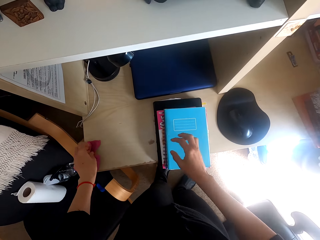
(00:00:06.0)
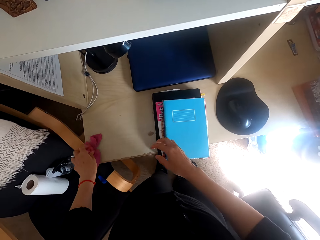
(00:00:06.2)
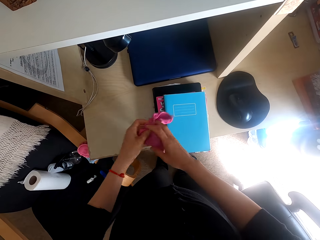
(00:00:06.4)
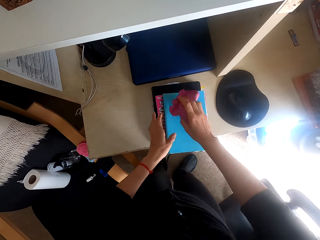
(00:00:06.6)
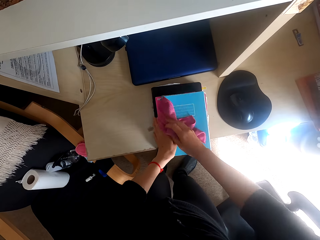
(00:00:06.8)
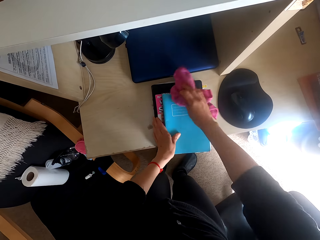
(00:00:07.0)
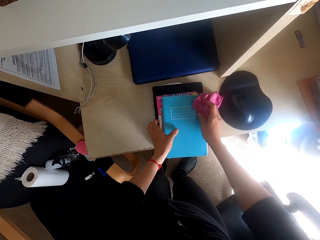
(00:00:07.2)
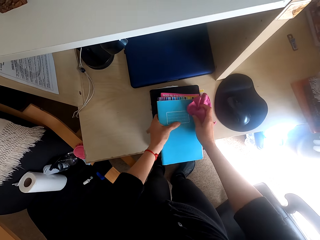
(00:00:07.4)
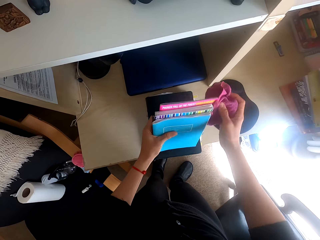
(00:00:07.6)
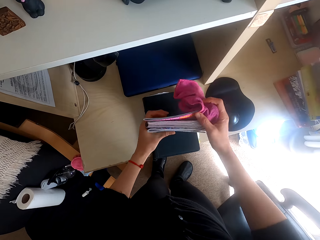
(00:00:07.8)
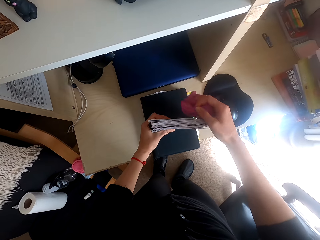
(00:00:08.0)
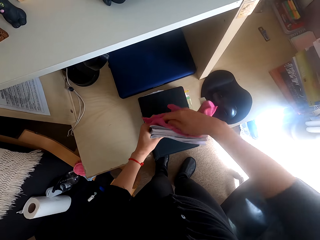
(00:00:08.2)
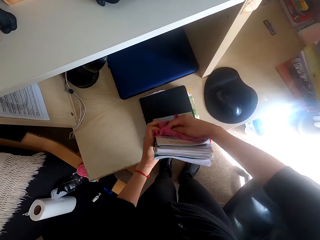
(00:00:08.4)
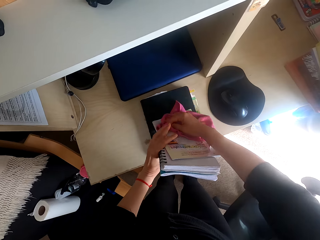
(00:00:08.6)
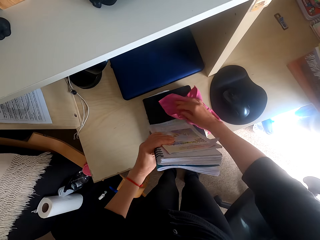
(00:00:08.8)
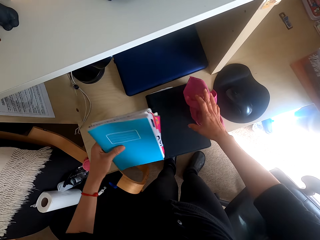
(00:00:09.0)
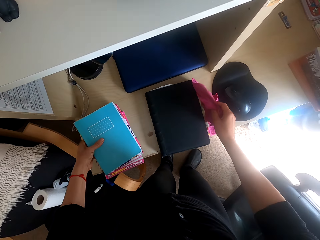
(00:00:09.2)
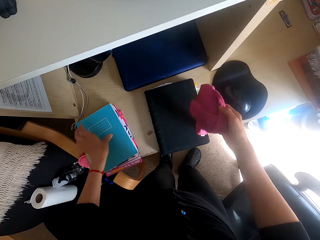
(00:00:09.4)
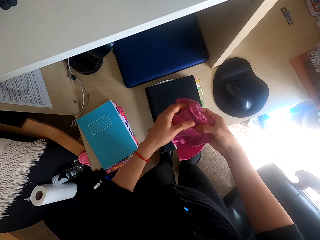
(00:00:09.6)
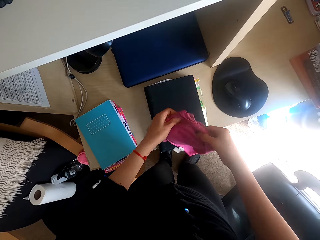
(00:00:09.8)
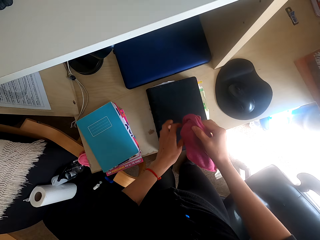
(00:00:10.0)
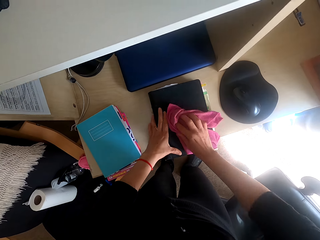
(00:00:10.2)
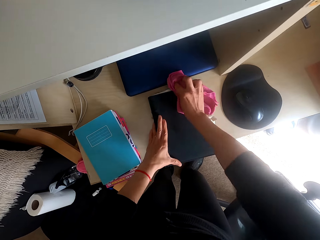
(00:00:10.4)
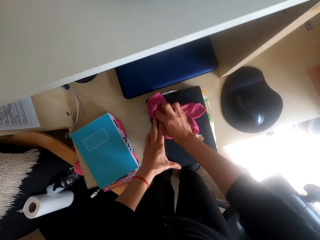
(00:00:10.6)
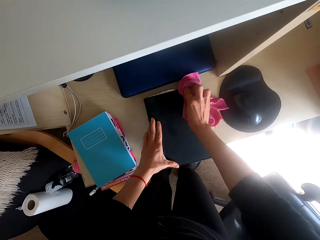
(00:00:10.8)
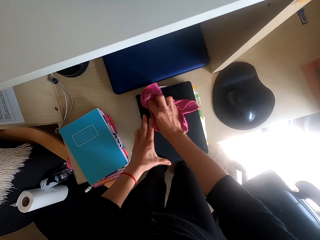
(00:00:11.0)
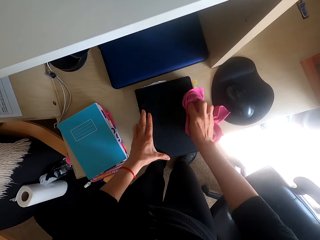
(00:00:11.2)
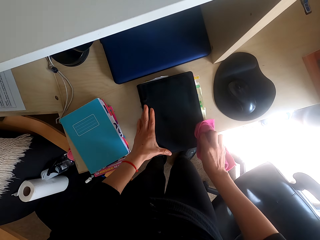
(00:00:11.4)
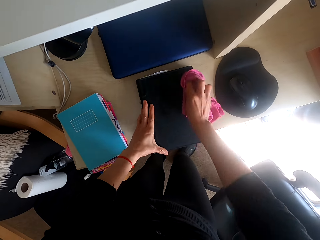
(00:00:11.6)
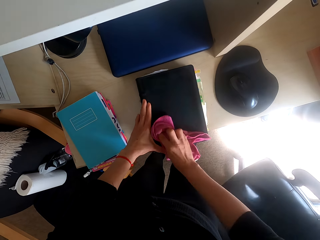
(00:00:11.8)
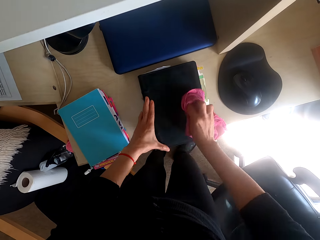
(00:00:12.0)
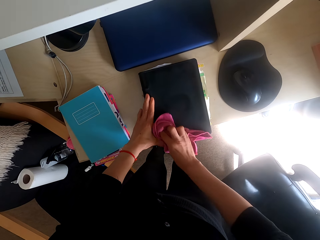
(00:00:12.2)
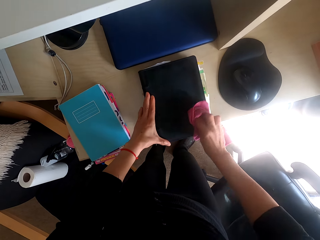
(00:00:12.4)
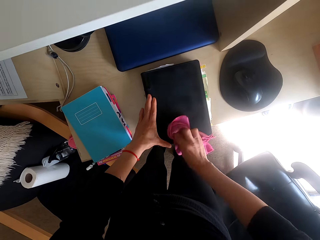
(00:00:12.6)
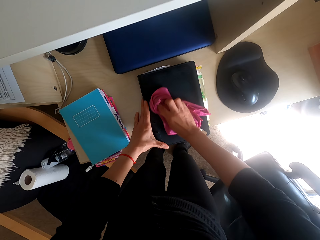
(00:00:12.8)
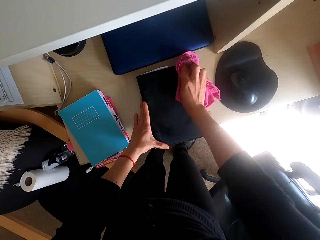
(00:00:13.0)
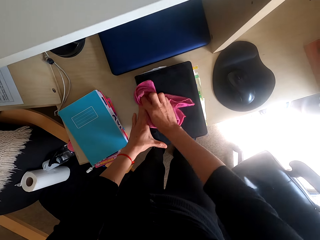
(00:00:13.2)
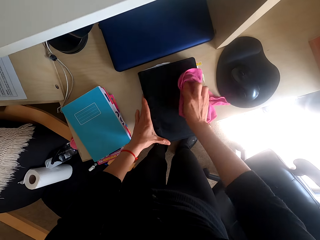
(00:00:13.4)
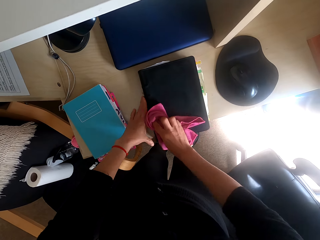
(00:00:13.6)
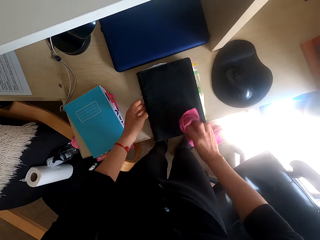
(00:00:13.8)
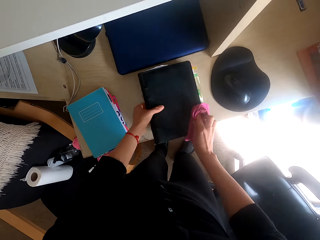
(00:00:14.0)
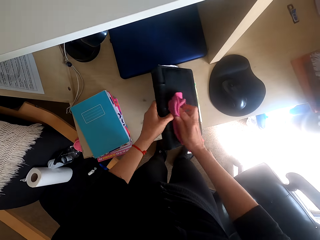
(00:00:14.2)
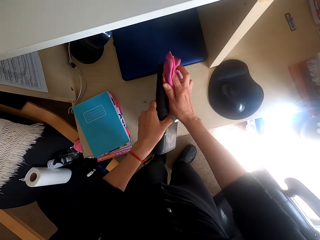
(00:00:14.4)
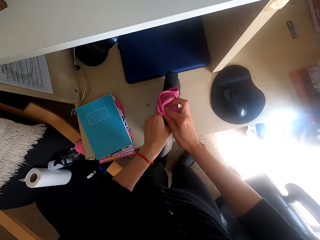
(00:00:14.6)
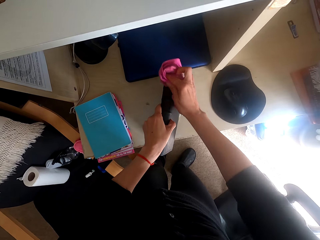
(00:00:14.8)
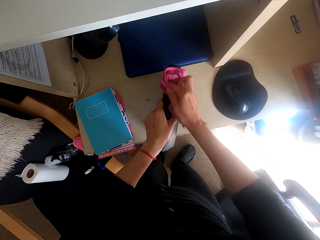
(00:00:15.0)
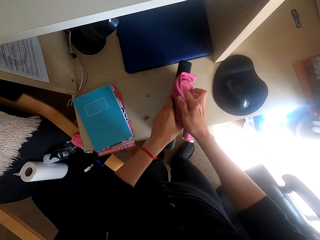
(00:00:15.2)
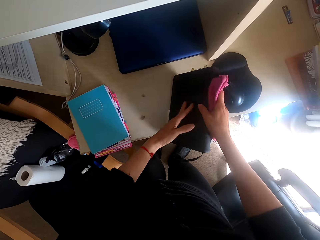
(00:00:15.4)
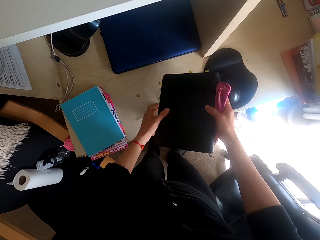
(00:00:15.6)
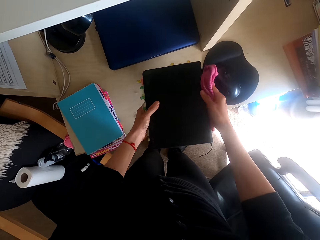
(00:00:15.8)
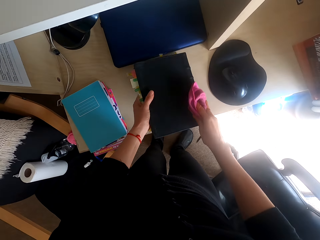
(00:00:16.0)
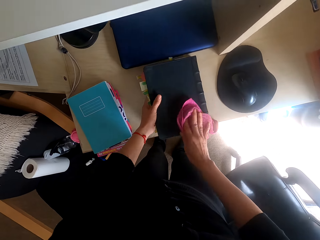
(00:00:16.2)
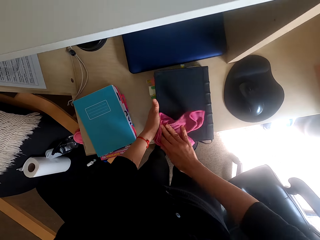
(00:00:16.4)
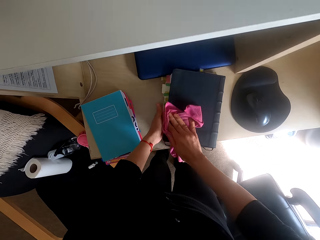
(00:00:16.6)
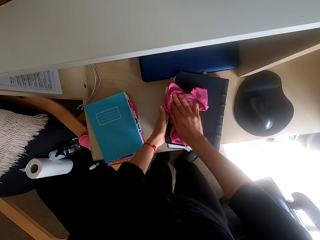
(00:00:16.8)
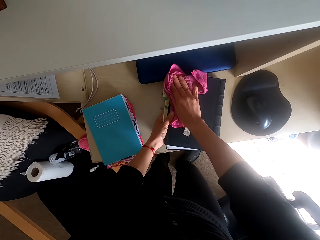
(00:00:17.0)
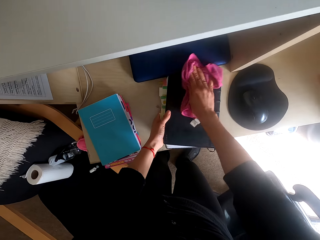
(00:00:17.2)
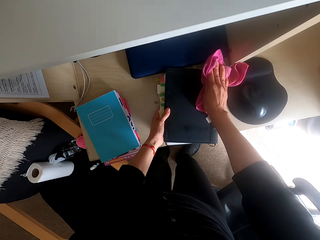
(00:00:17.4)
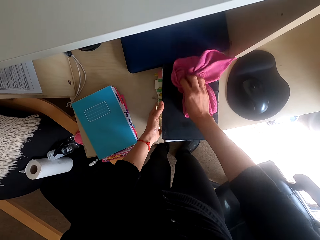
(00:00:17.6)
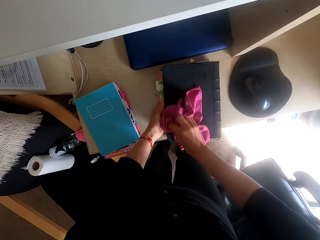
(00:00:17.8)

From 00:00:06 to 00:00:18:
The camera wearer puts books on a table. They pick up a towel or cleaning cloth on the table. They wipe the books, straighten the books, and wipe the books. They place the books on the table. They wipe the books.

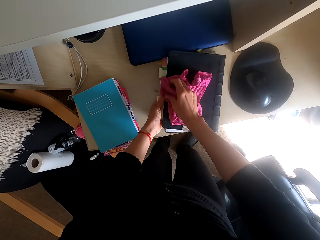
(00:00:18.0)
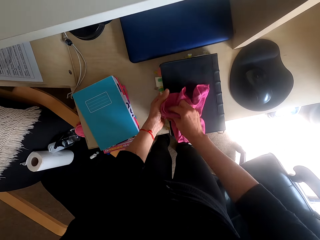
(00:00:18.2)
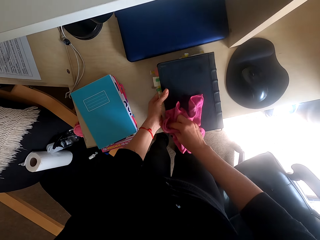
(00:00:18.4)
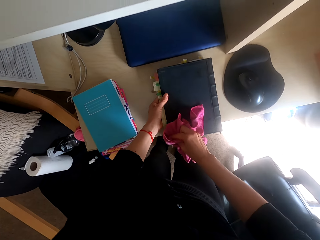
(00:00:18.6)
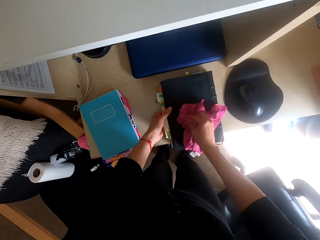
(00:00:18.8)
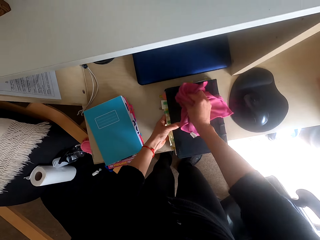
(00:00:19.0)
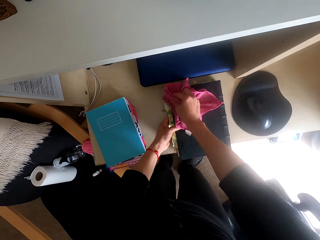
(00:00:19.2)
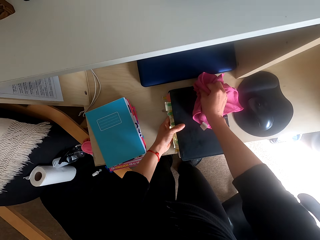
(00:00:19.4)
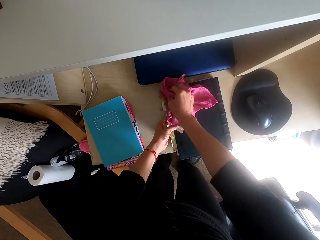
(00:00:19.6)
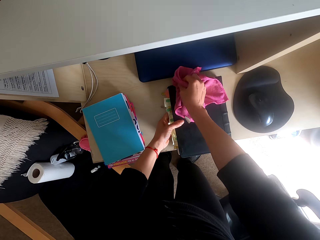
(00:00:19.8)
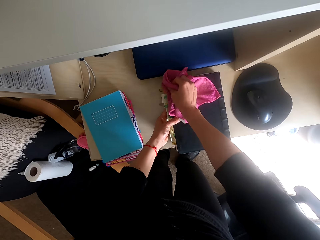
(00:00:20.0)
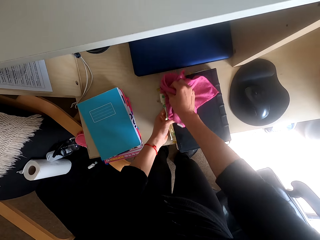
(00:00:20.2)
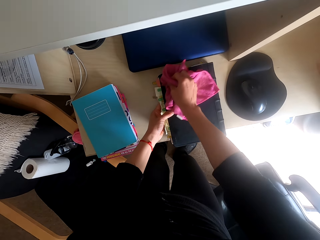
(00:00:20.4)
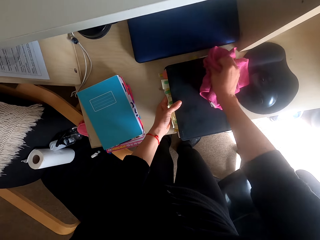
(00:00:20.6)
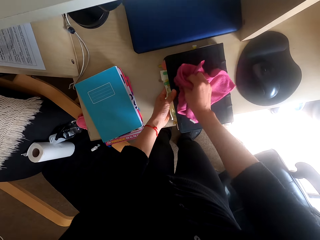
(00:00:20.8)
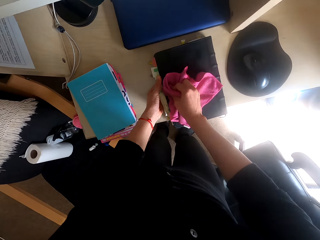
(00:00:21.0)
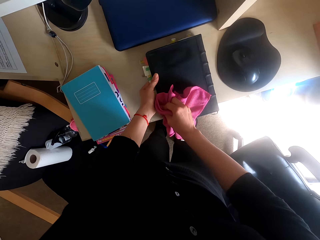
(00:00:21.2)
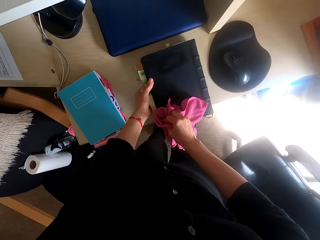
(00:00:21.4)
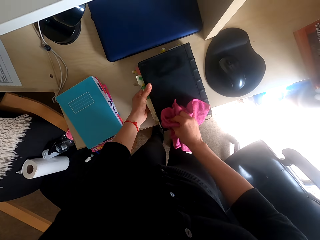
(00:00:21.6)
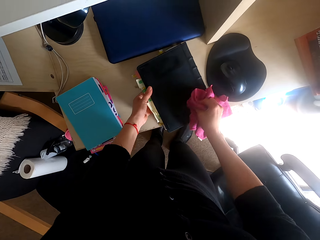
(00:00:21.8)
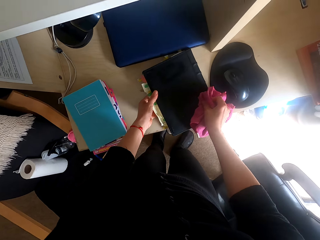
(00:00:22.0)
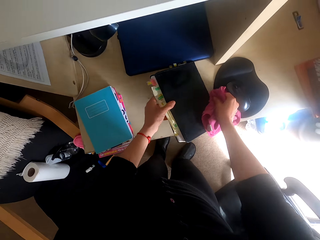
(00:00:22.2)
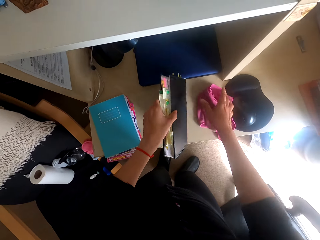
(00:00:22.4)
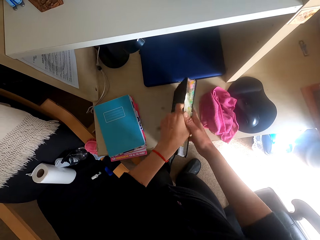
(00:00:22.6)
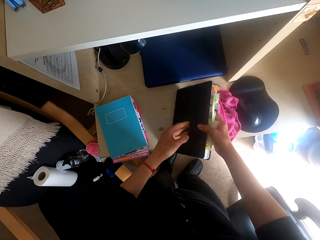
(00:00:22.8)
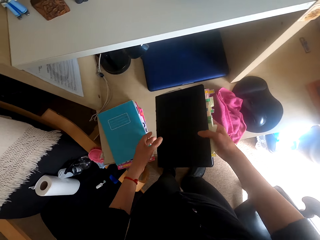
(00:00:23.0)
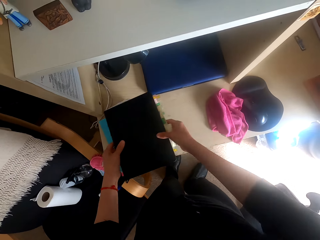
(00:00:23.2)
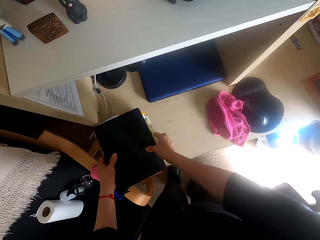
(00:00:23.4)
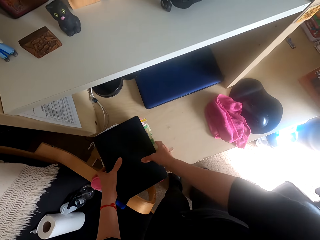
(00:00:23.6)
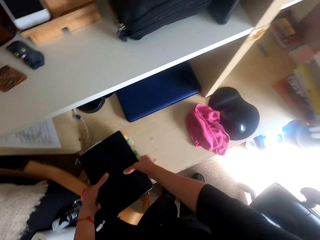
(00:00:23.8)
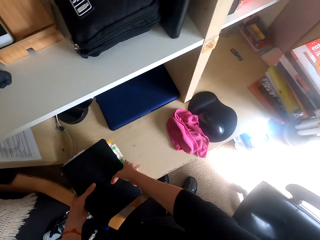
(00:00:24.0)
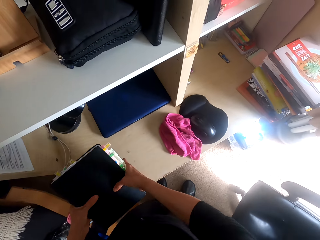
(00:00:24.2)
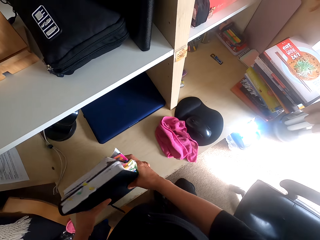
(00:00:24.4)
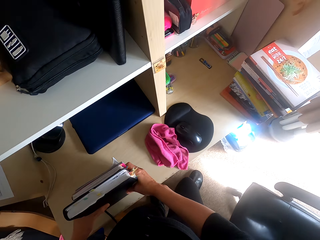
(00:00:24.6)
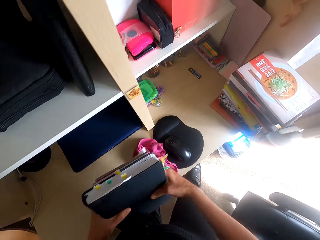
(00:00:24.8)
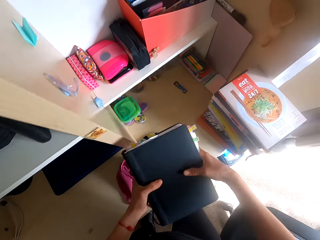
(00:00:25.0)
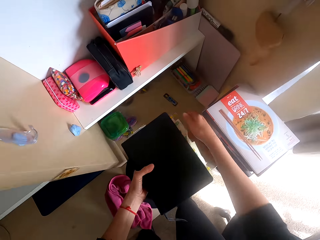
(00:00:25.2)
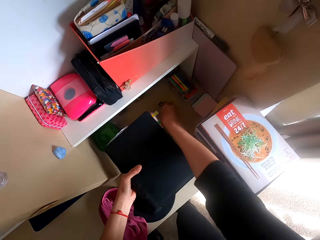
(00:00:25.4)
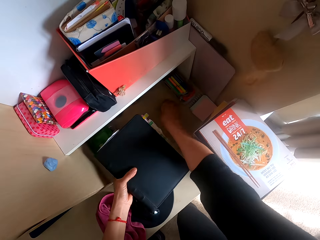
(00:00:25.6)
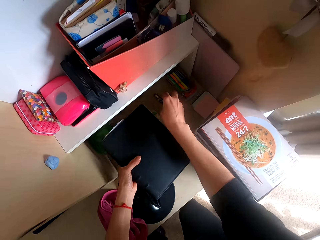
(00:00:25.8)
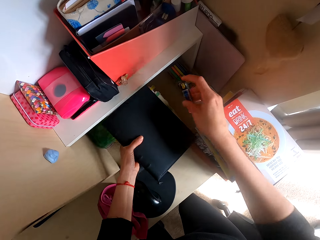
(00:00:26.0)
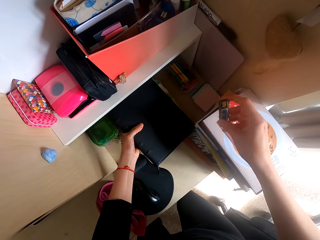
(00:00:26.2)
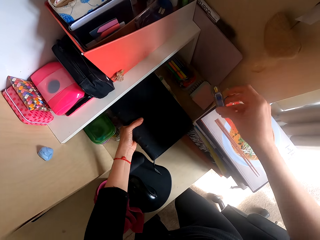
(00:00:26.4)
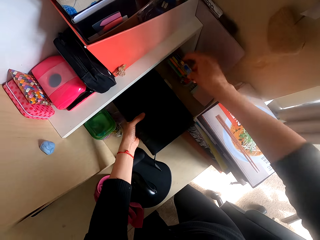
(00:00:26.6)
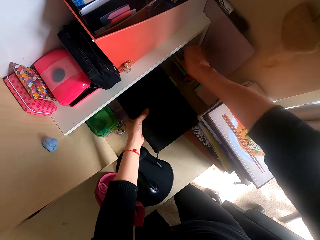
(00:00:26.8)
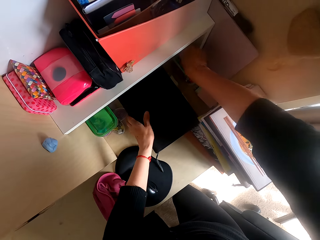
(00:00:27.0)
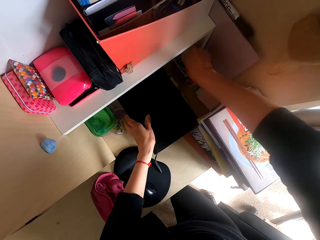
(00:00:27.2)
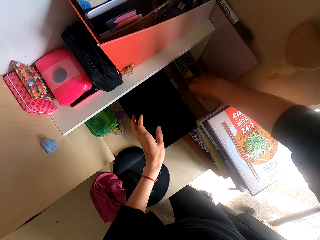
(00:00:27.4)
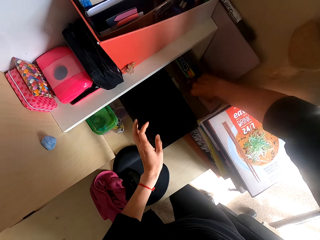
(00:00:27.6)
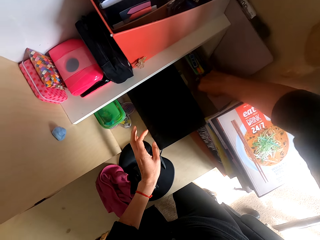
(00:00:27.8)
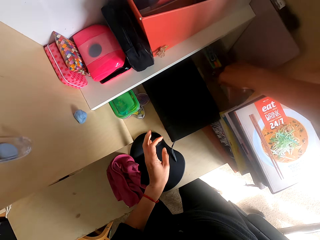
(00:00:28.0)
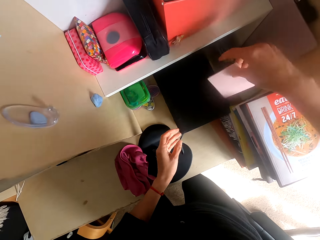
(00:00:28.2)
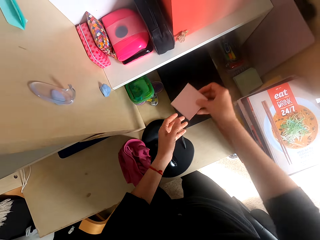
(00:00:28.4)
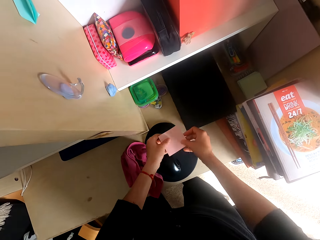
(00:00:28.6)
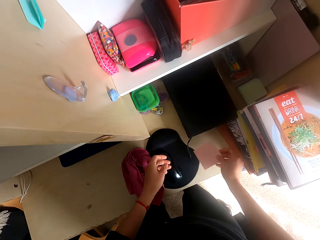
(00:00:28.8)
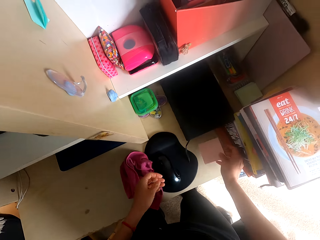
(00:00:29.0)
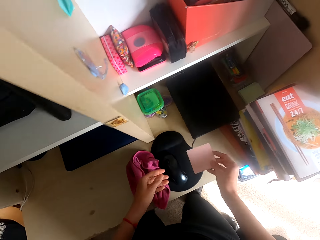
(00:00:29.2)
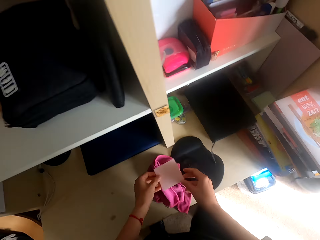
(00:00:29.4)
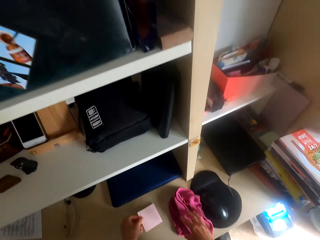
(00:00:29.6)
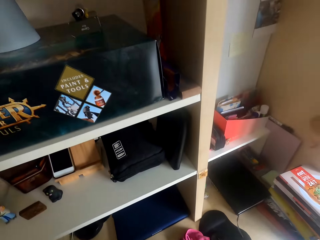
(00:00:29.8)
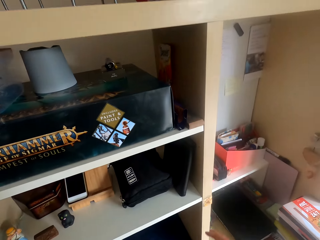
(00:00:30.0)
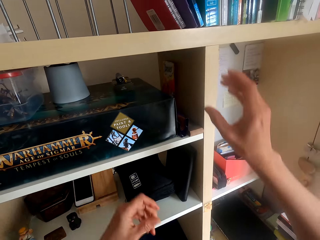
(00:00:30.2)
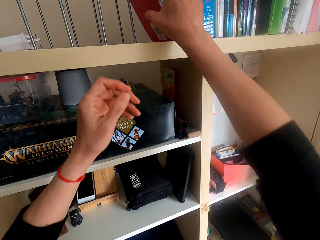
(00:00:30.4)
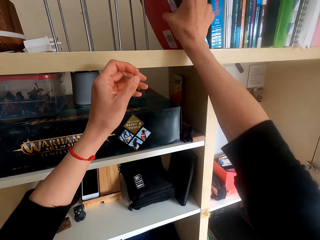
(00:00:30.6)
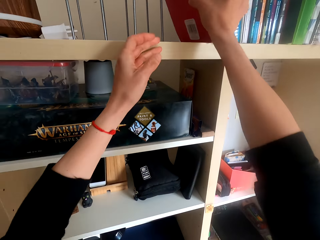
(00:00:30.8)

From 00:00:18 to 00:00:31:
The camera wearer drops the cleaning cloth on the table. They put a book on a pile of books. They pick up the books on the table and knock the books on the table. They pick up a marker on a shelf. They put the books on the shelf. They put the marker in a tin on the table. They pick up a paper sticker on the shelf. They look around the table. They put the paper sticker on the table.
